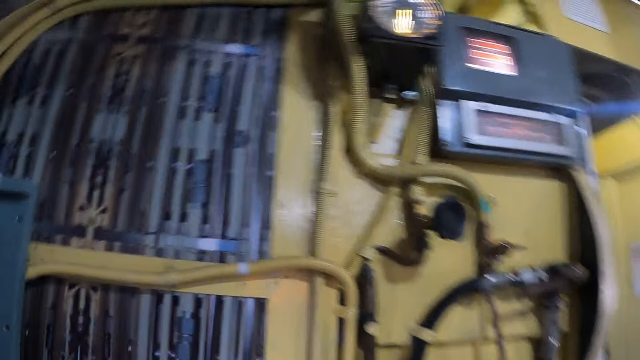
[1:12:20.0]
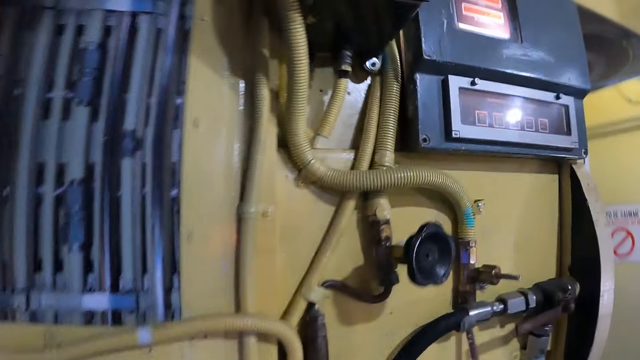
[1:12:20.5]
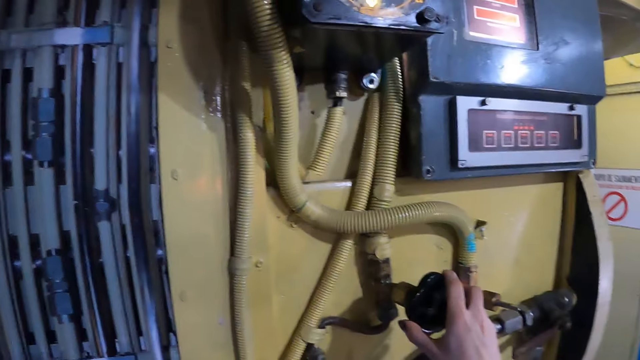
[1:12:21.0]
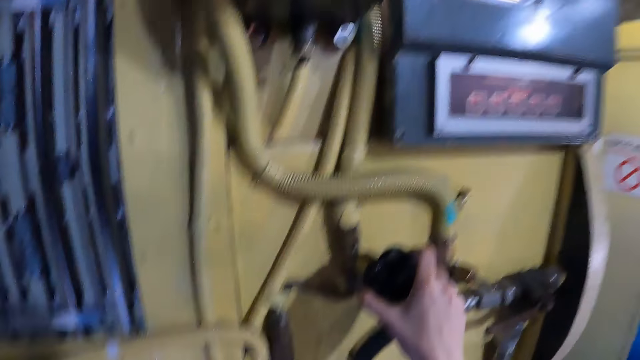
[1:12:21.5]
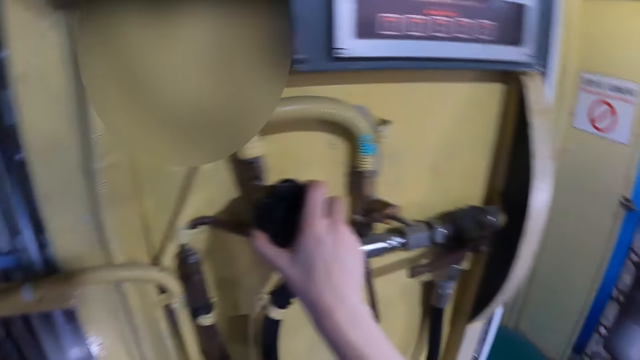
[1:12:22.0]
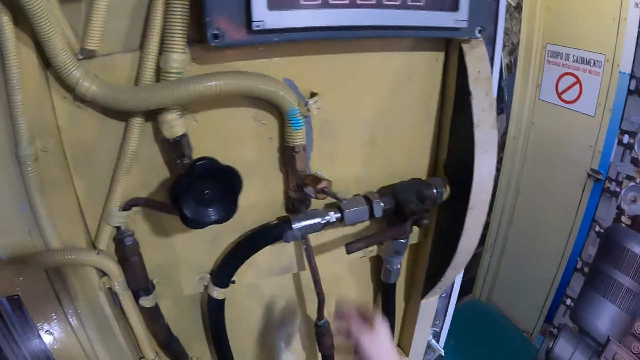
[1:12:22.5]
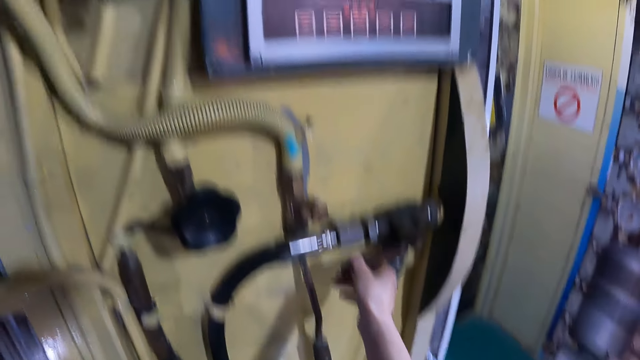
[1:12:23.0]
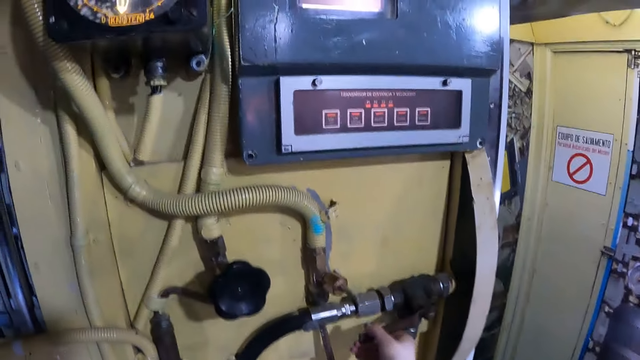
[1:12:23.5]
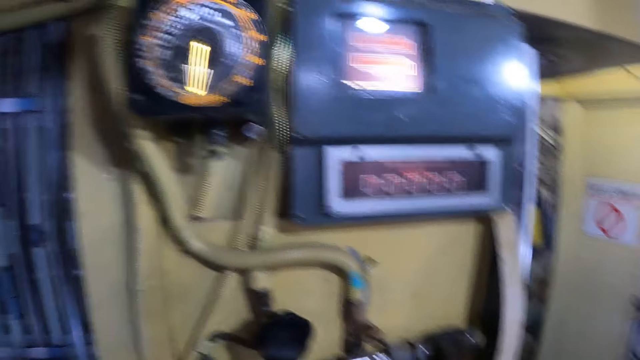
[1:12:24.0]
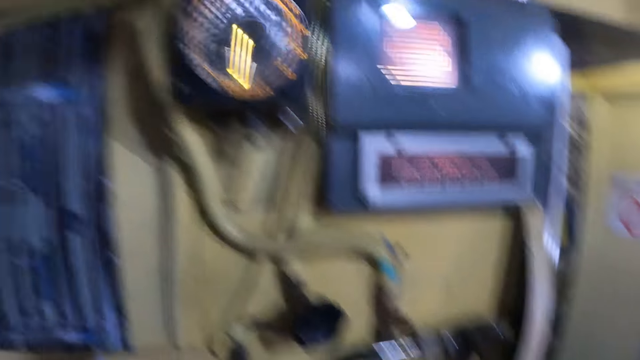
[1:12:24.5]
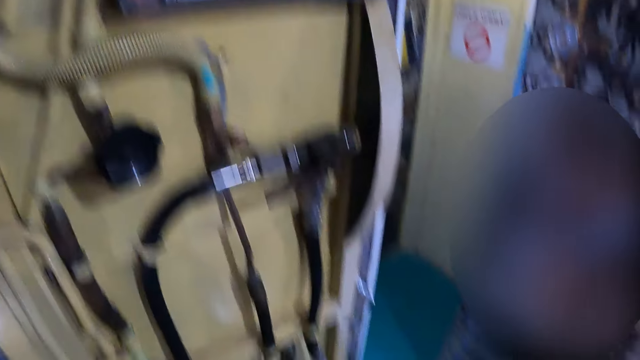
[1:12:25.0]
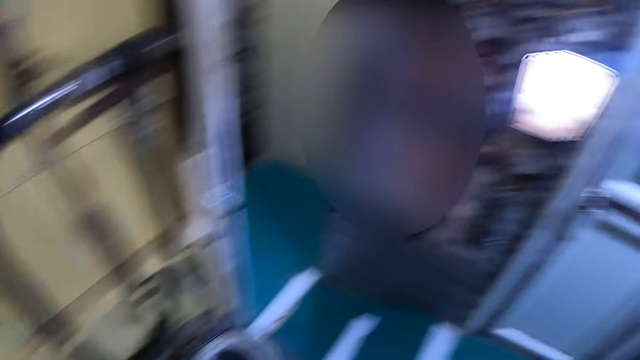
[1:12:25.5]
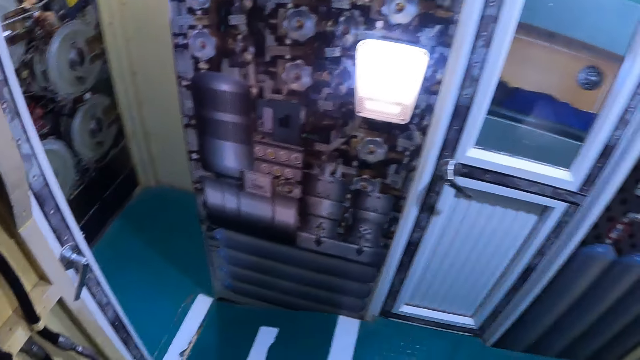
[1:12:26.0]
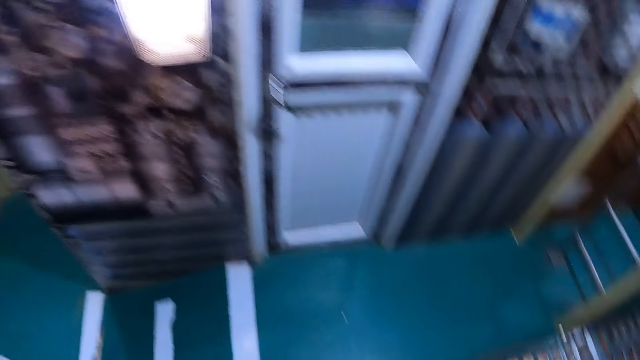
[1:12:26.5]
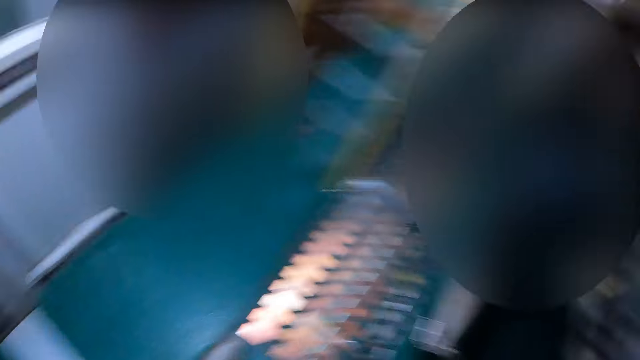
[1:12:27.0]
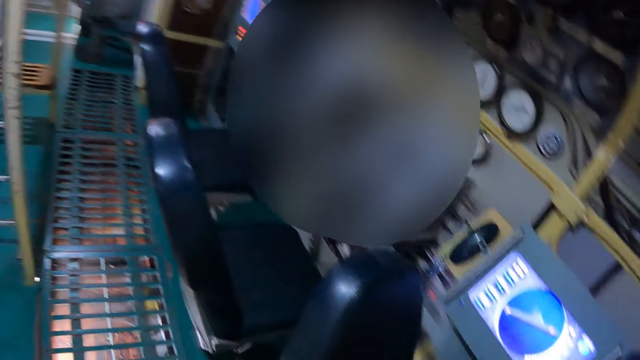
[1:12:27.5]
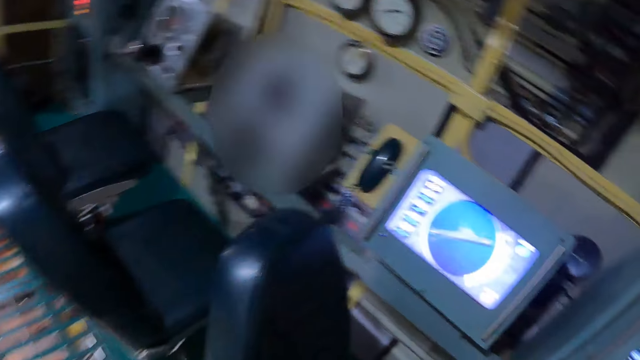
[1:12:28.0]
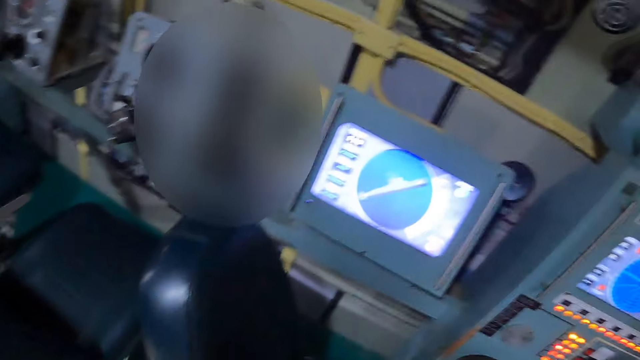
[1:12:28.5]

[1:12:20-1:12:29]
The camera wearer closes the tap. They touch part of the machine. They walk in a ship. They stare around.

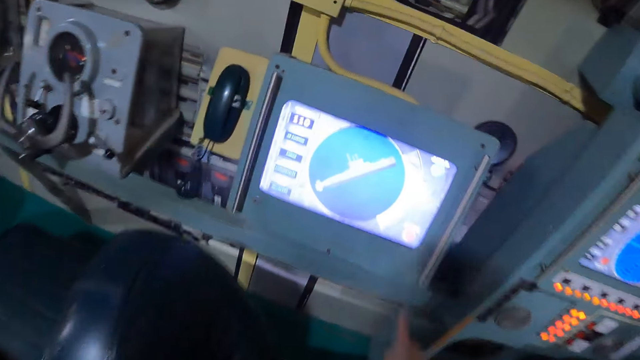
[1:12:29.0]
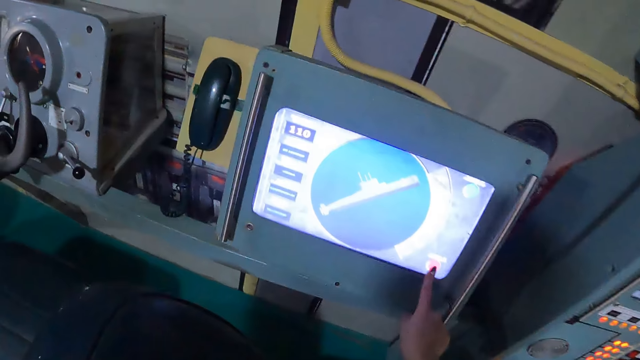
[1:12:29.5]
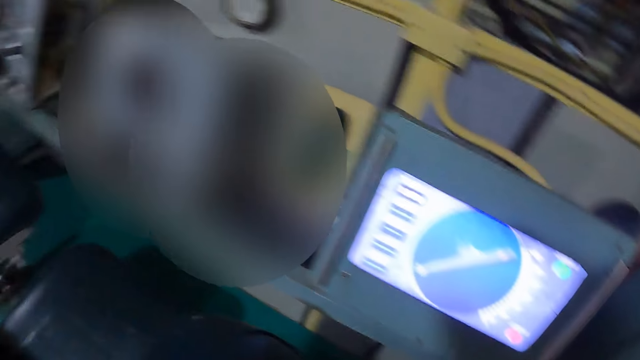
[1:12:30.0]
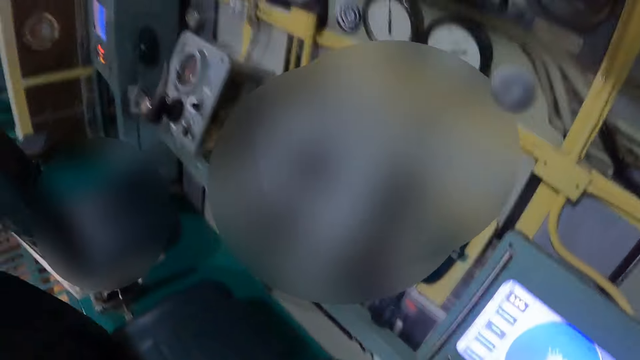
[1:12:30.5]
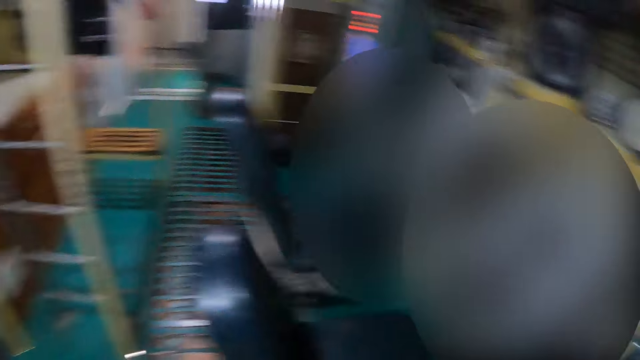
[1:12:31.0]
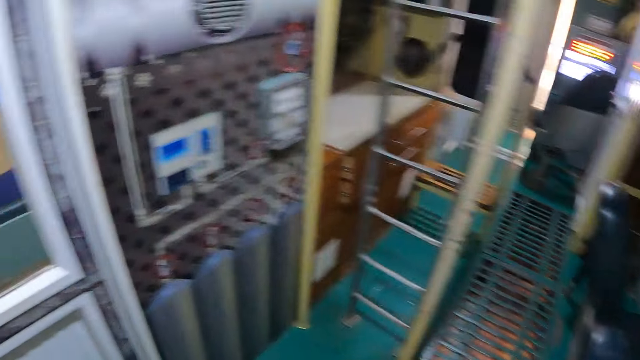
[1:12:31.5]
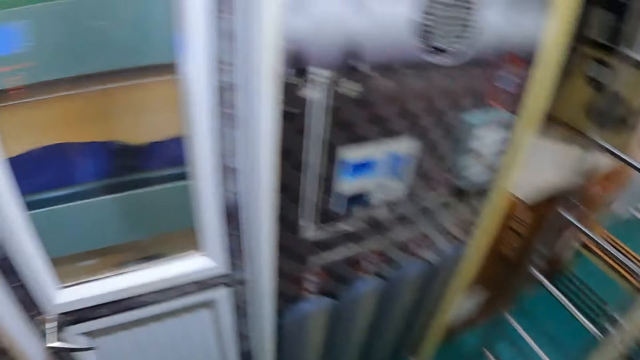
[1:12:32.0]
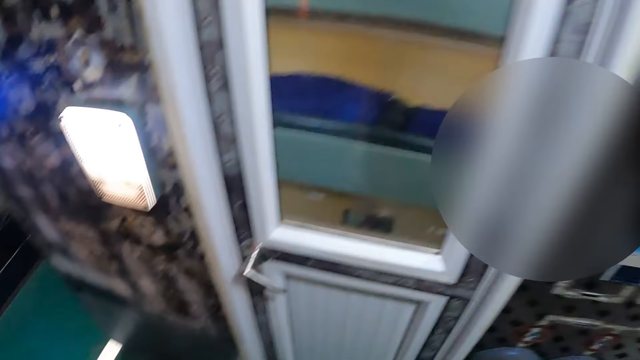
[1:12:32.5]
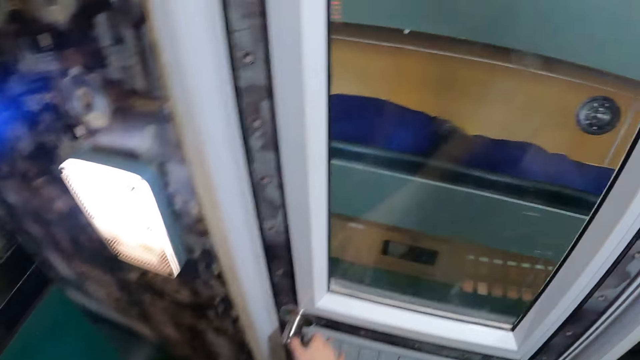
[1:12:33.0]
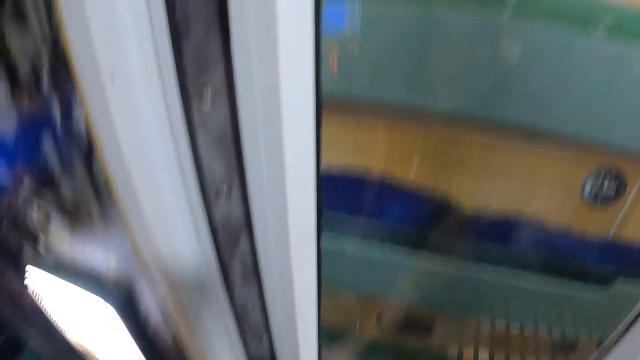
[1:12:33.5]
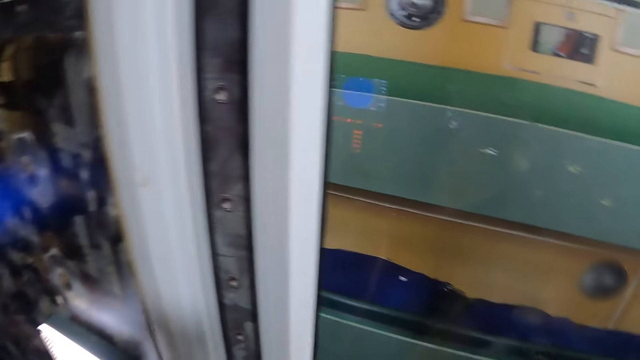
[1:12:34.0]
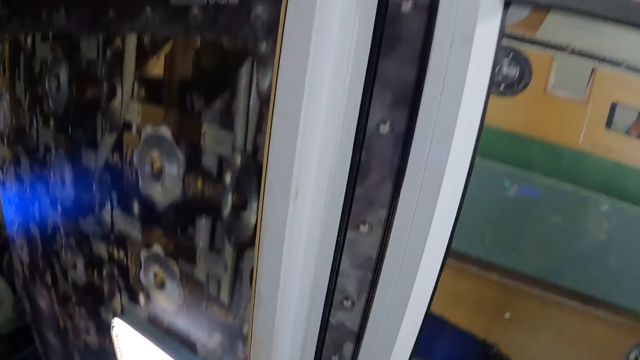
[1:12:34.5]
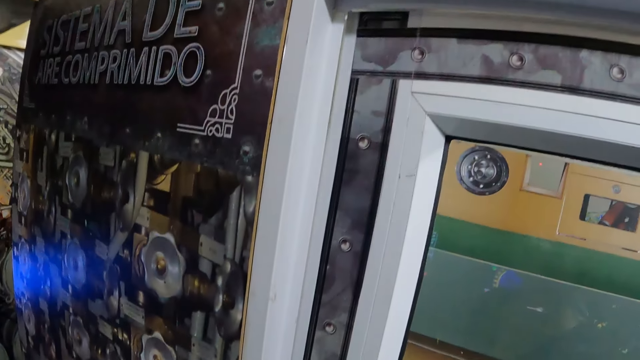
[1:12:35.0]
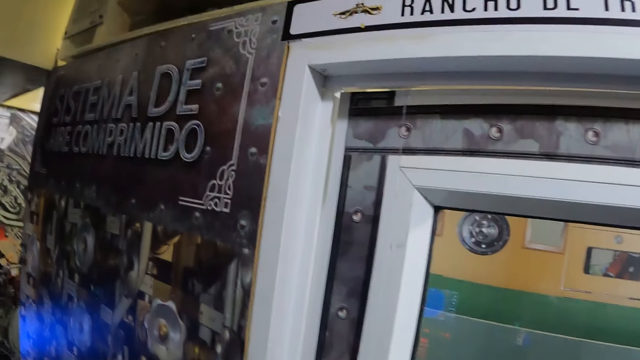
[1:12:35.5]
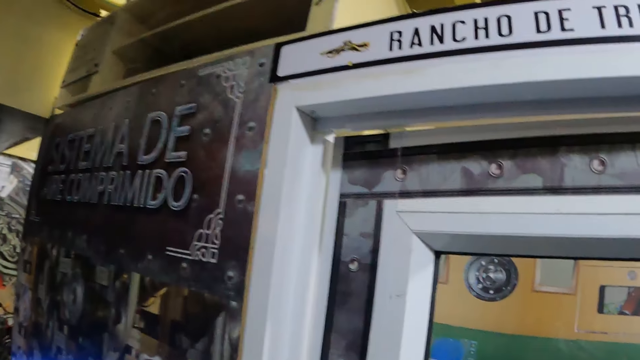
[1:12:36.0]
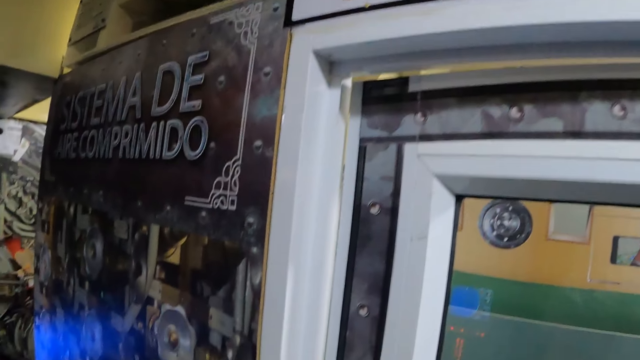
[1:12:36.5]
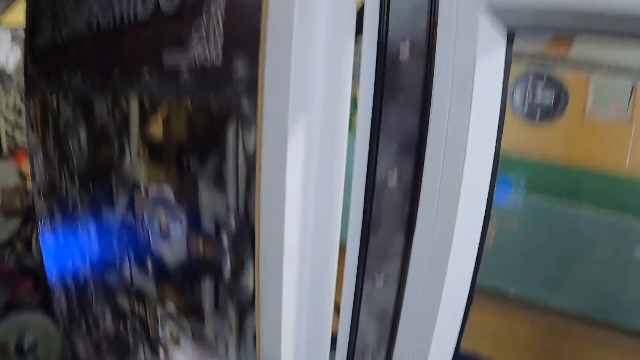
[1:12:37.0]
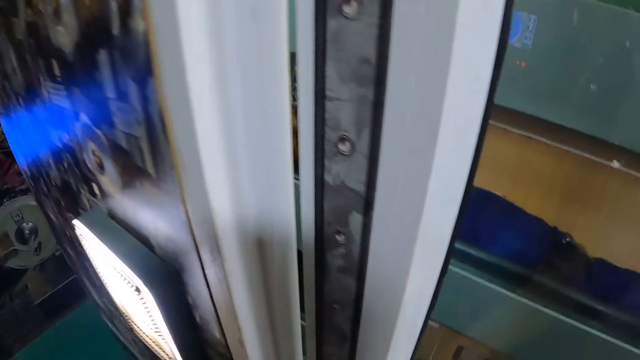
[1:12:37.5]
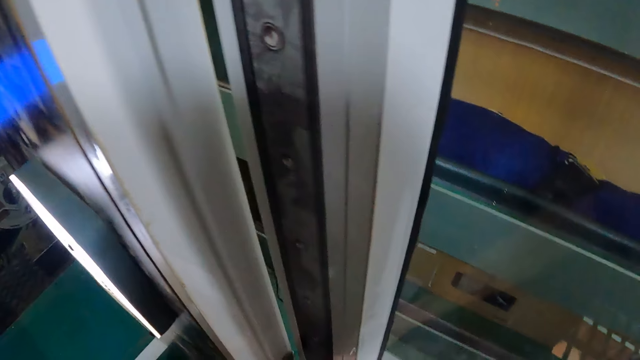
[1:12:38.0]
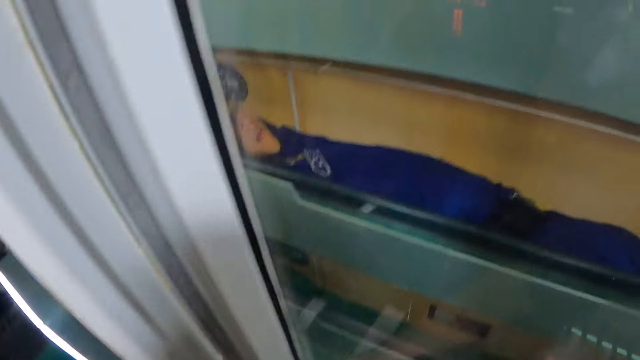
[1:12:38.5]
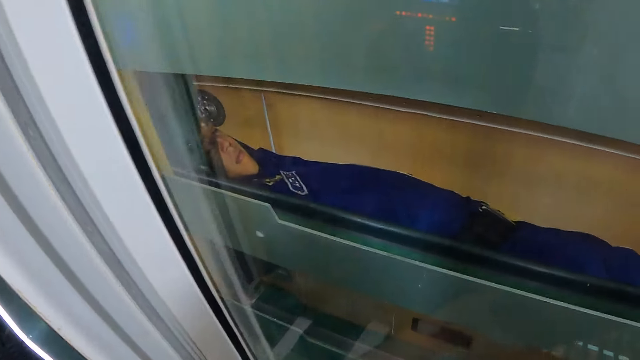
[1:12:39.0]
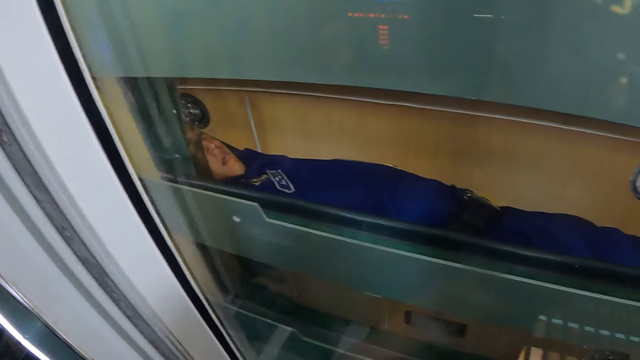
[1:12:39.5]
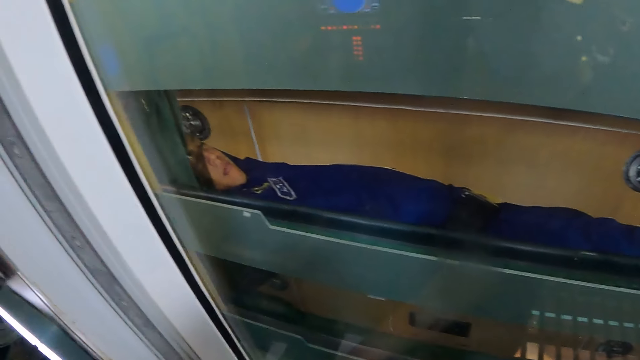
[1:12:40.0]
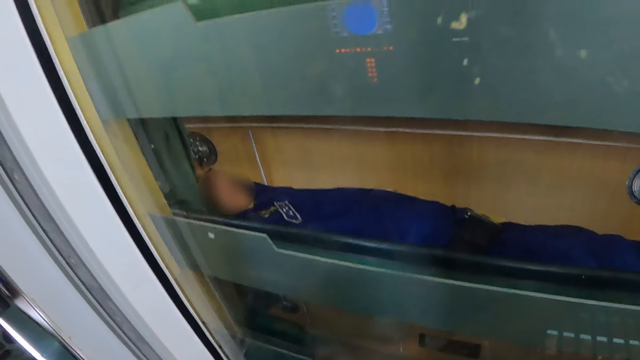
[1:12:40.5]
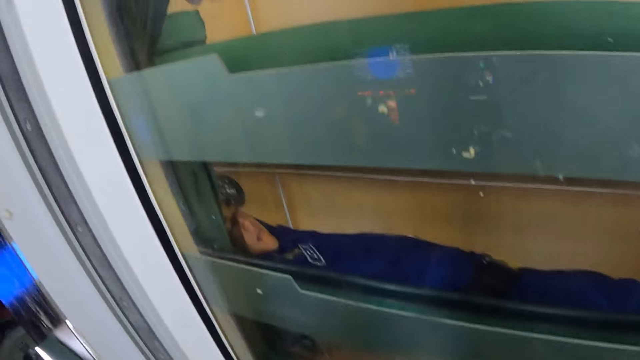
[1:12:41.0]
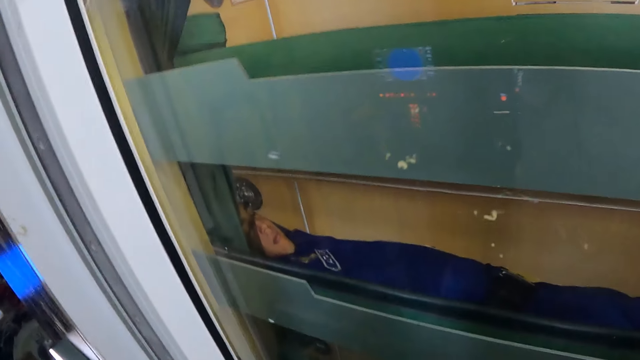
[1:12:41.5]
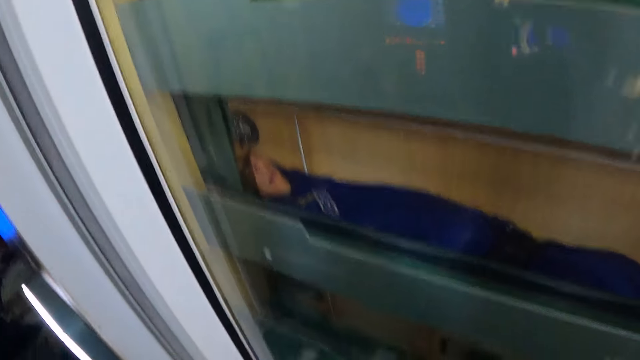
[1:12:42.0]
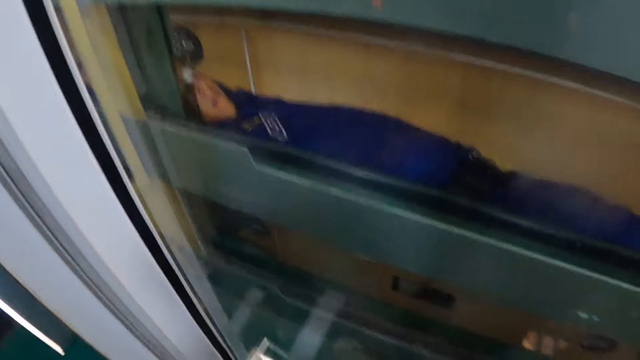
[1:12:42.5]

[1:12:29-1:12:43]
The camera wearer touches a computer device. They stare around, walk in a ship, and open the door. They stare at a man.
